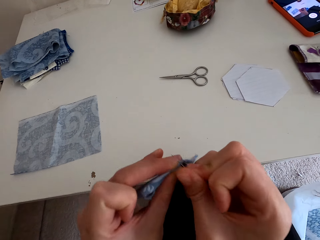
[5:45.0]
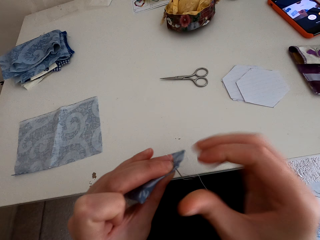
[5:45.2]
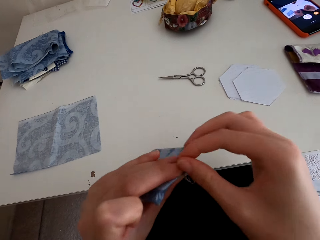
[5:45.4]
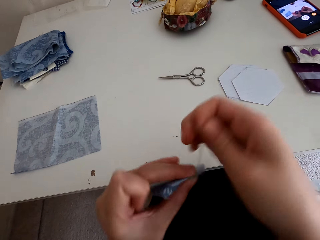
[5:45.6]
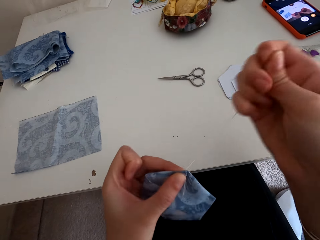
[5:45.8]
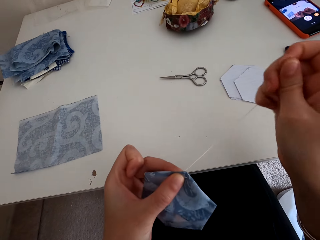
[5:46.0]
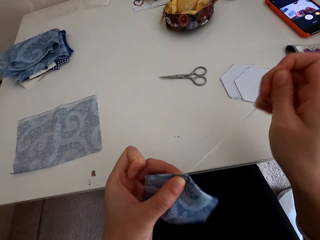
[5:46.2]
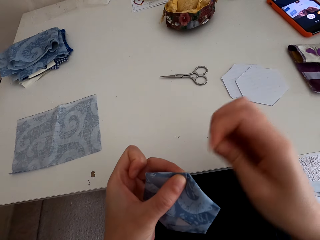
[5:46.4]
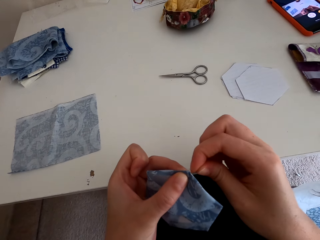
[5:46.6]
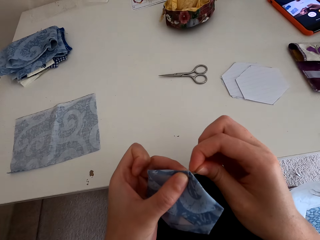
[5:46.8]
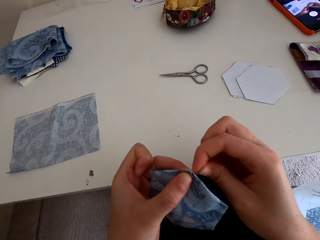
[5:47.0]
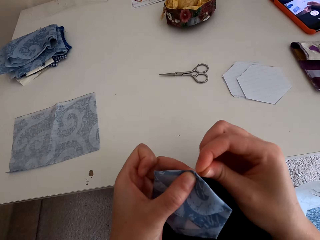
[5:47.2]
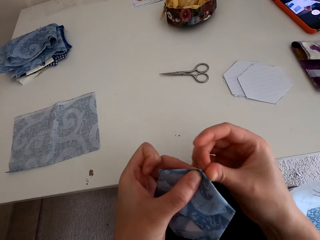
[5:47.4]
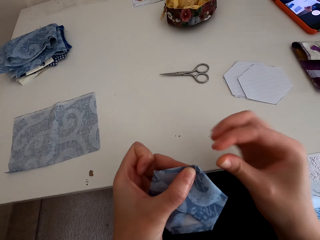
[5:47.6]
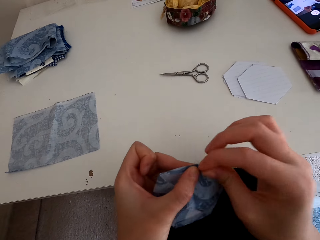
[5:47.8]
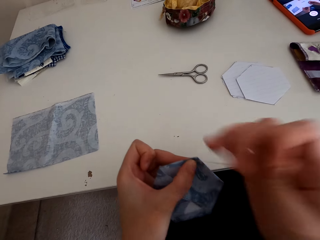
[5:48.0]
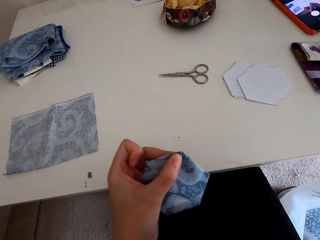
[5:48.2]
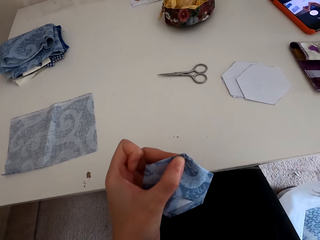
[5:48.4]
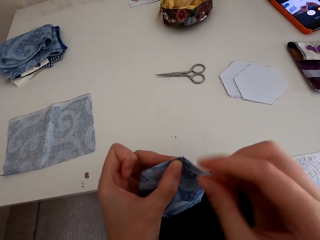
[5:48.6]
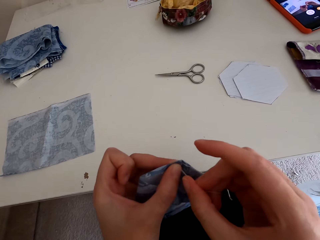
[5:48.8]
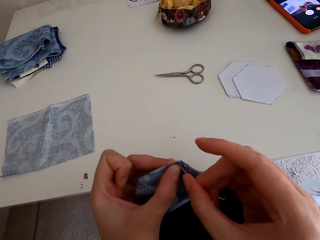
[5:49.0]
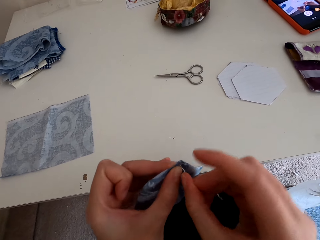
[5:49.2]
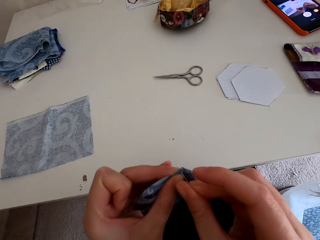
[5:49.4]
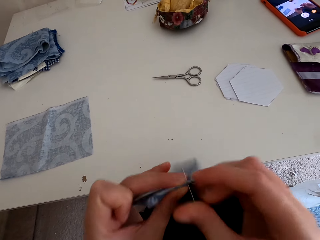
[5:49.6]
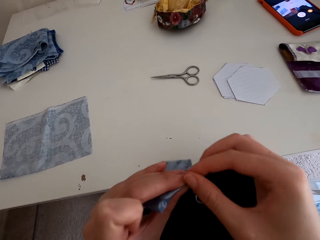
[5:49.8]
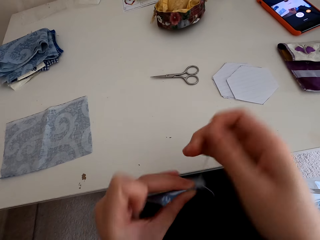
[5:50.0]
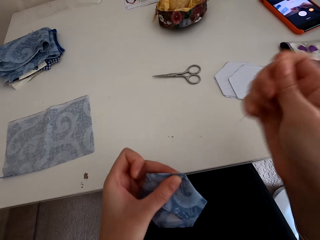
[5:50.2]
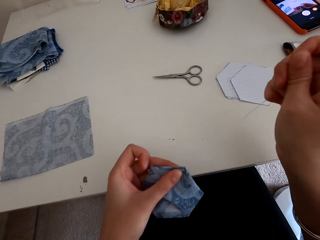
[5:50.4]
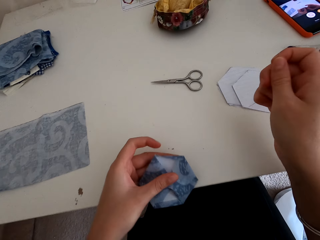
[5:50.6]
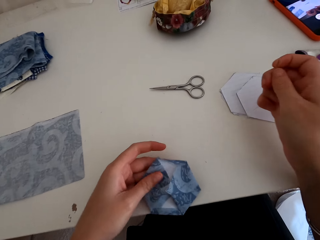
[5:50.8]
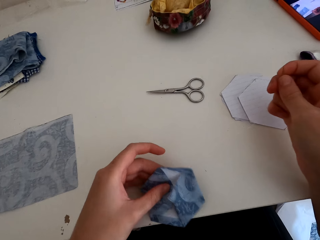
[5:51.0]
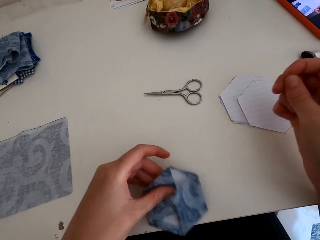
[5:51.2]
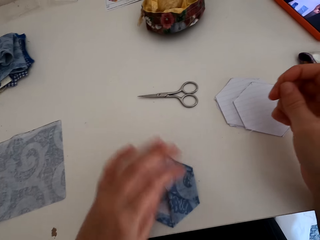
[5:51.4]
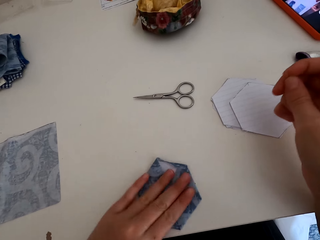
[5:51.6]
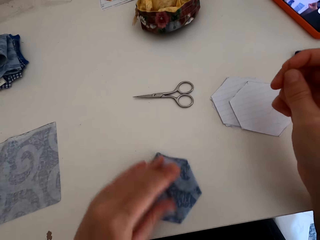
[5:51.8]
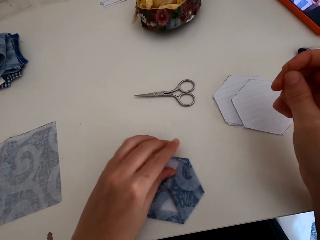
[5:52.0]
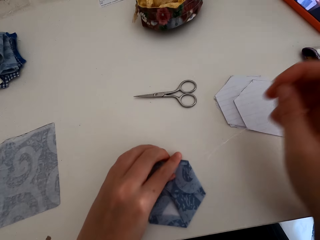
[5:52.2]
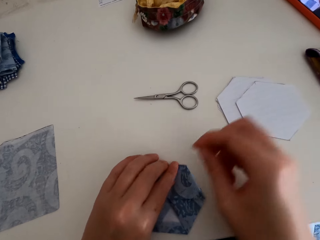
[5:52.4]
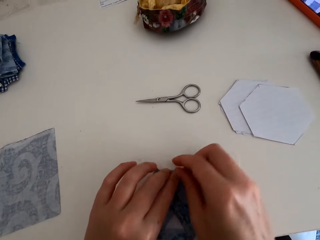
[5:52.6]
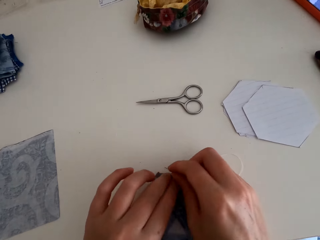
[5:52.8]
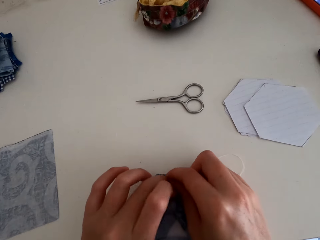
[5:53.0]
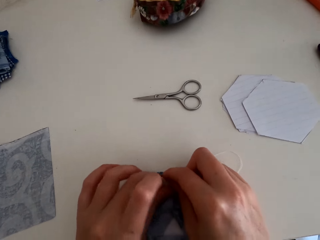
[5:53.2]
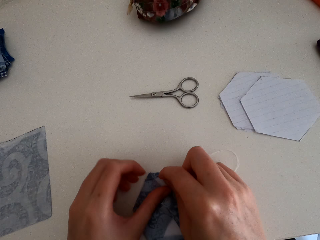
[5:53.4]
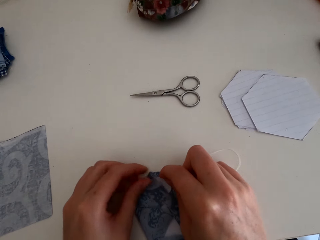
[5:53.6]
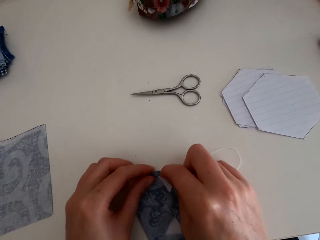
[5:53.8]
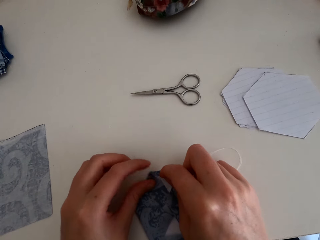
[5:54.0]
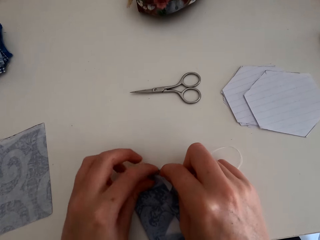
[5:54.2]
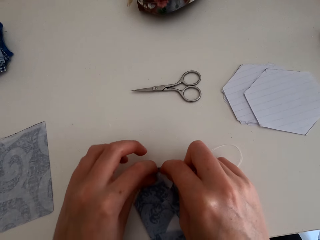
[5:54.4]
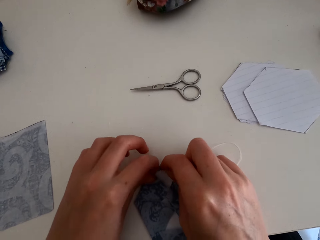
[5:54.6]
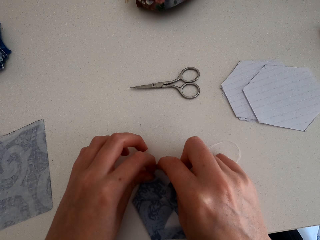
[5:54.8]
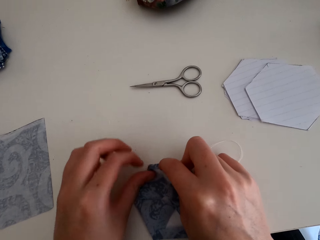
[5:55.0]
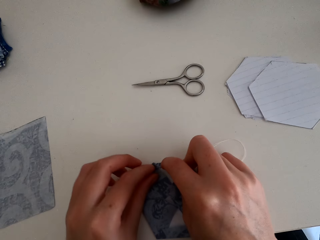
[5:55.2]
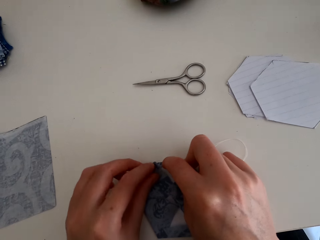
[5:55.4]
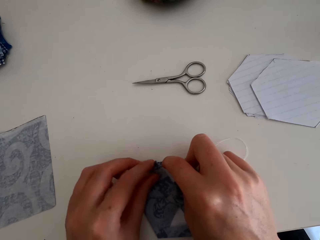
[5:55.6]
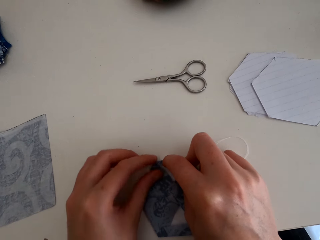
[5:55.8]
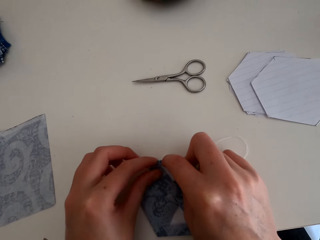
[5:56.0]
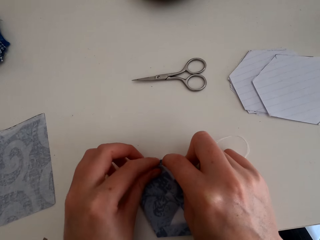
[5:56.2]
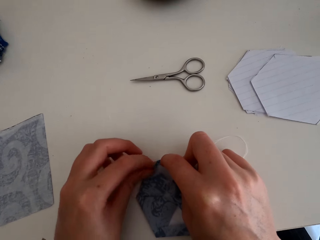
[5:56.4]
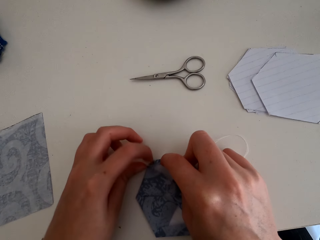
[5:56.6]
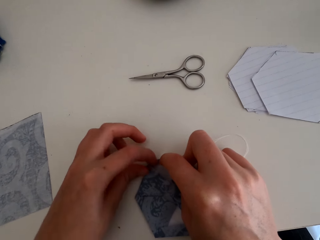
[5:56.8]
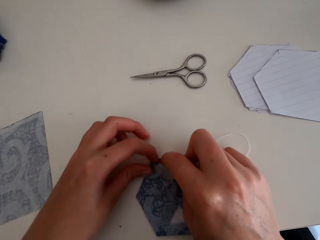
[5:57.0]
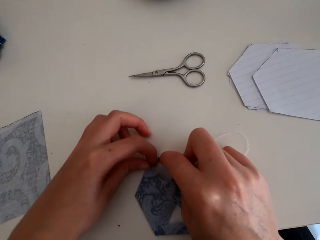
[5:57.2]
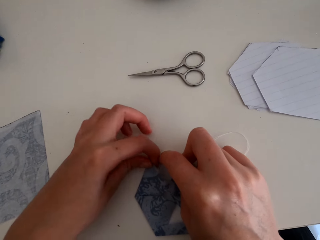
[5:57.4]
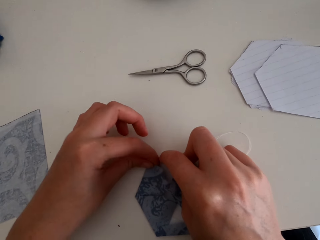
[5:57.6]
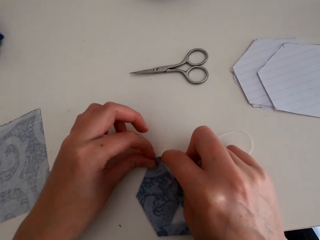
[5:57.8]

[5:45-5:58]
The camera wearer puts the cloth material on the table. They fold the cloth material.

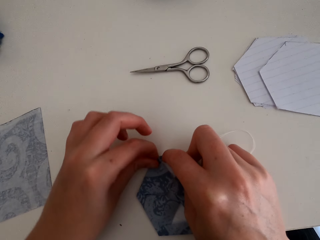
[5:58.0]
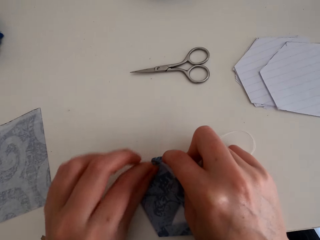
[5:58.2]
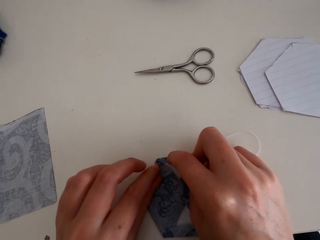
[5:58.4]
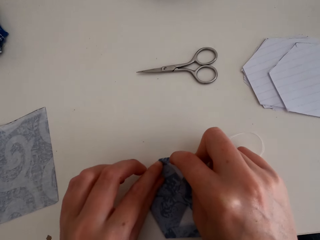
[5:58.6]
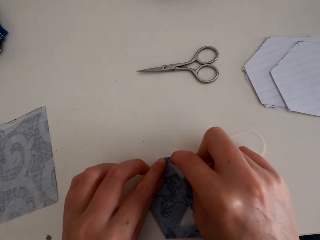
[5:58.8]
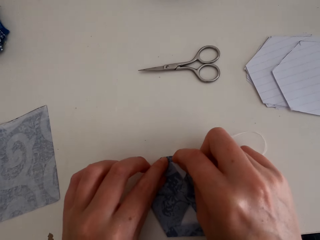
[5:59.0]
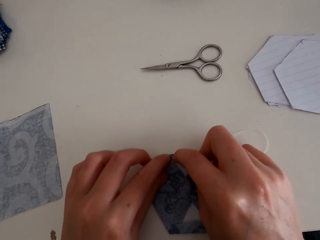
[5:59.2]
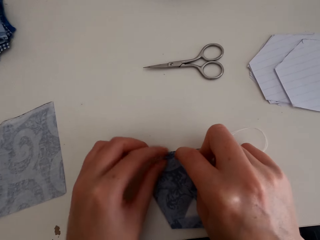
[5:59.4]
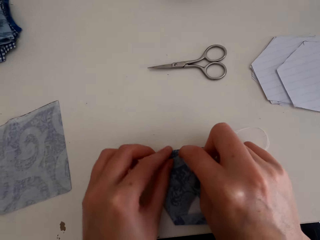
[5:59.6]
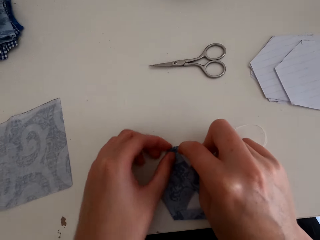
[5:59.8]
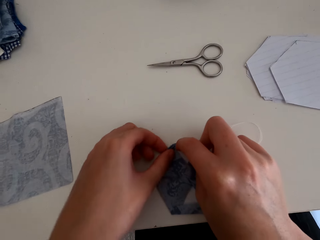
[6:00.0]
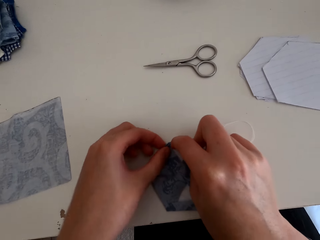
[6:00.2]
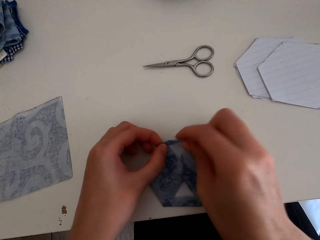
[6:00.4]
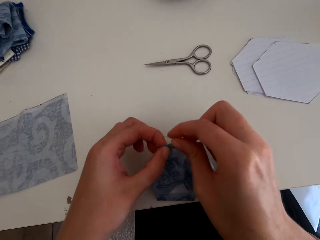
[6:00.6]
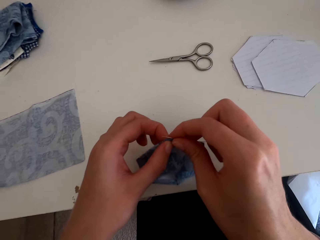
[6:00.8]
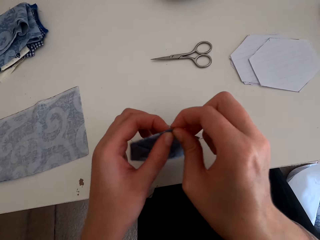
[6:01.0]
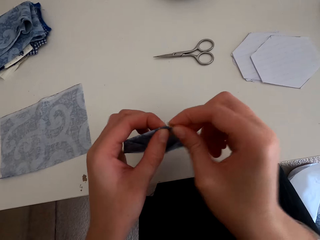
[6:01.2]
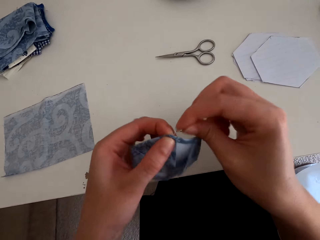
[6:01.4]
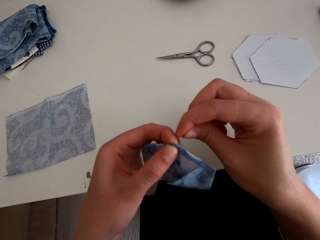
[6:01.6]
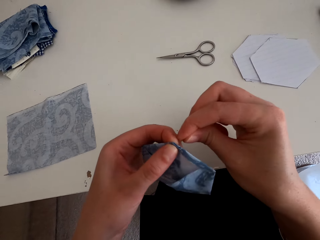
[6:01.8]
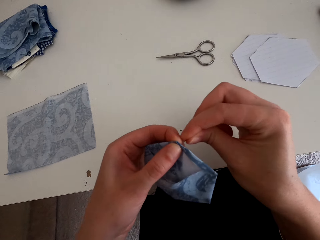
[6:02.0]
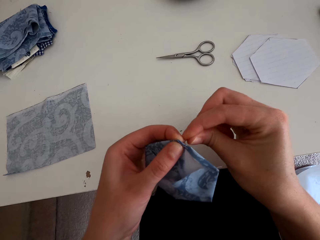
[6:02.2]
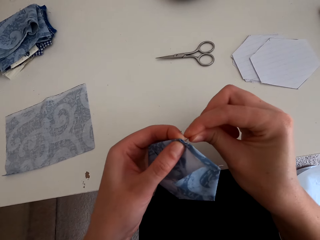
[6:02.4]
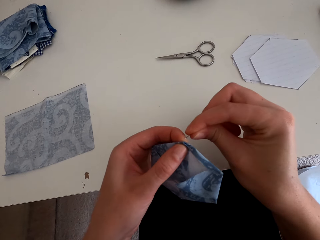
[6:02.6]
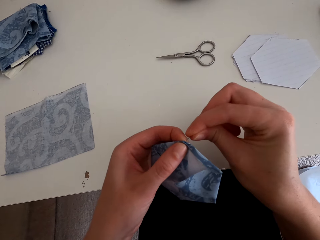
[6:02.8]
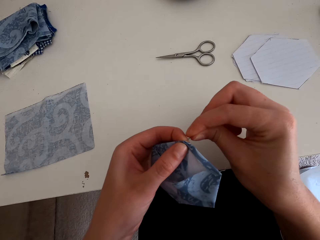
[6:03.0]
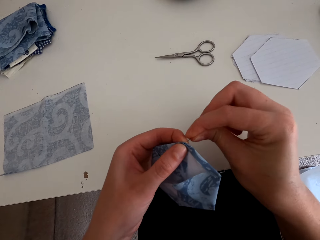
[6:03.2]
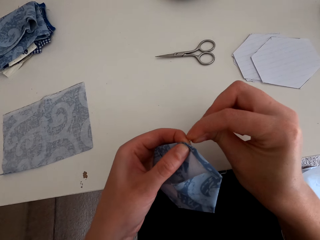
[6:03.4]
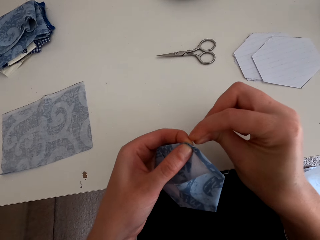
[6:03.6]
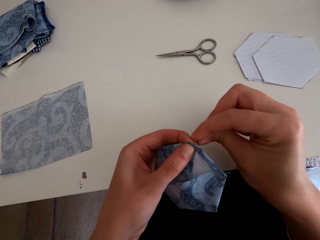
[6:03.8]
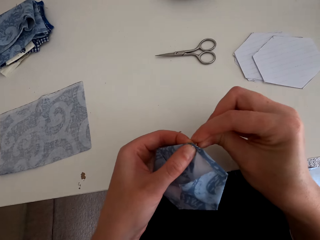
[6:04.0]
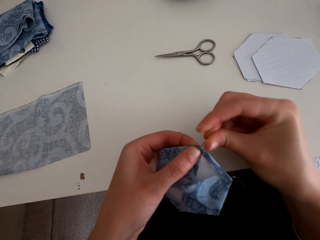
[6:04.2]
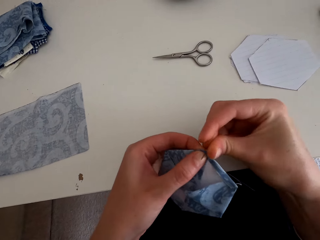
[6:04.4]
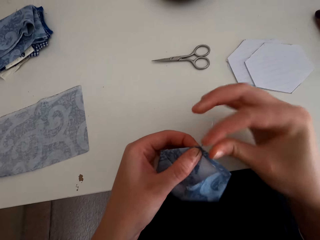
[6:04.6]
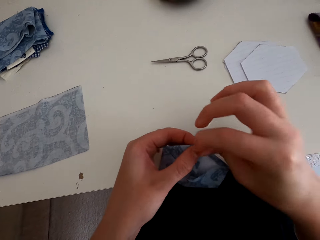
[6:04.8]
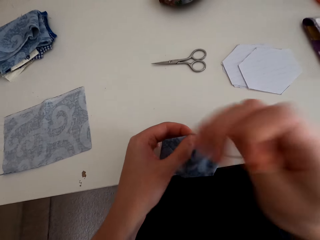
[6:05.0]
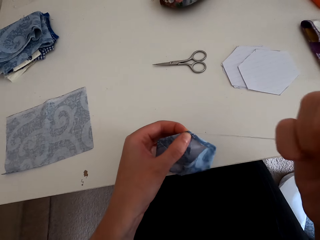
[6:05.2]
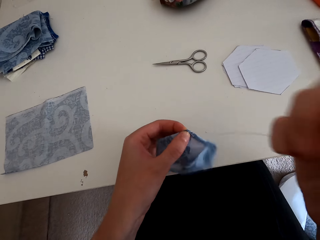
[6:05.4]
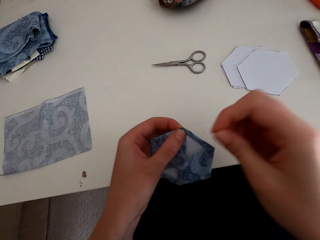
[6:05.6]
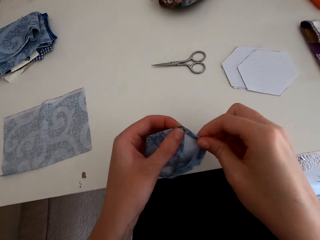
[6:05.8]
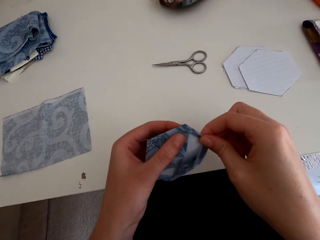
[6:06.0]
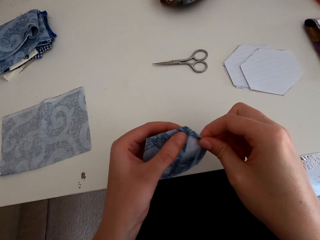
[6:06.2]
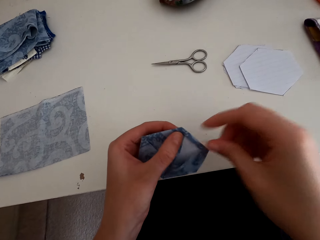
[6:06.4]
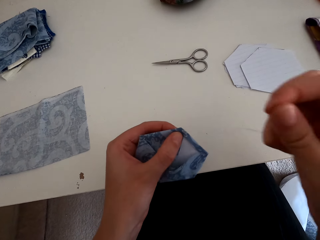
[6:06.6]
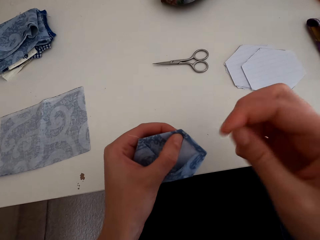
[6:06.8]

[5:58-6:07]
The camera wearer sews the cloth material with a needle and thread.
